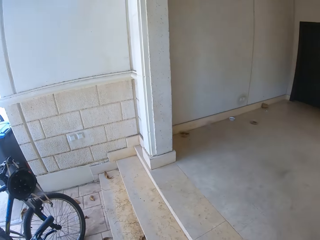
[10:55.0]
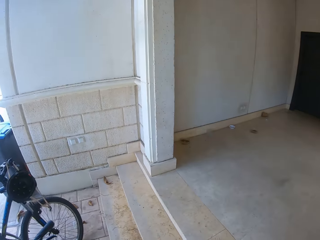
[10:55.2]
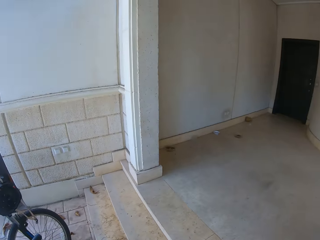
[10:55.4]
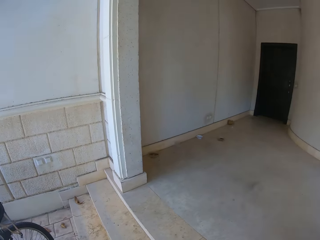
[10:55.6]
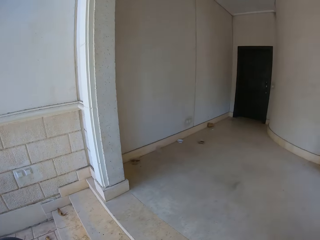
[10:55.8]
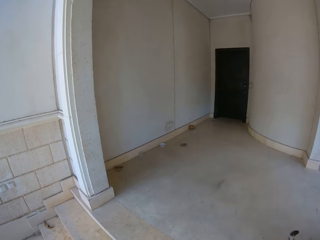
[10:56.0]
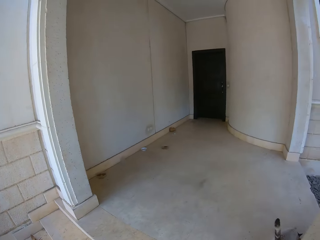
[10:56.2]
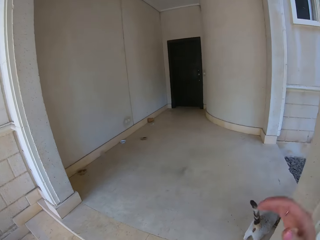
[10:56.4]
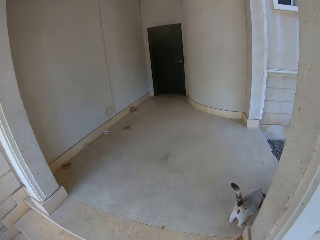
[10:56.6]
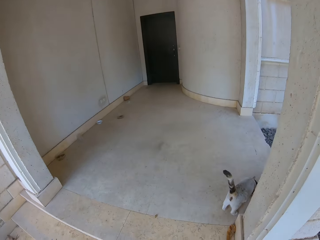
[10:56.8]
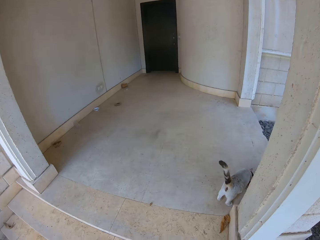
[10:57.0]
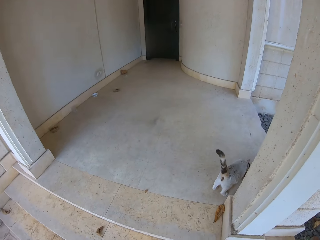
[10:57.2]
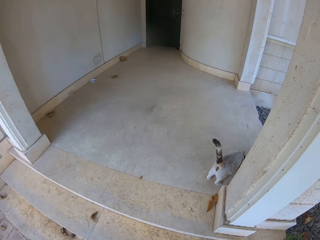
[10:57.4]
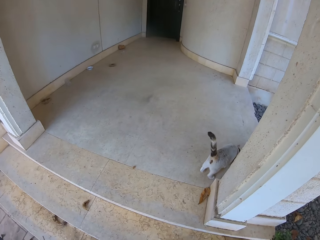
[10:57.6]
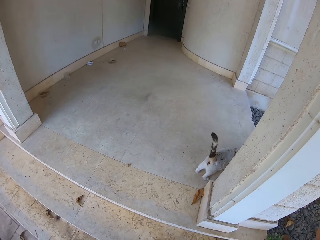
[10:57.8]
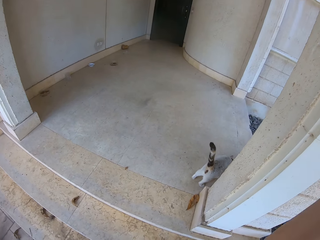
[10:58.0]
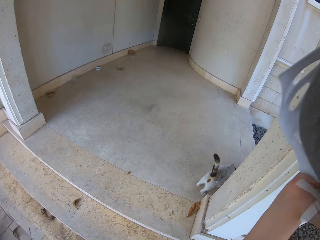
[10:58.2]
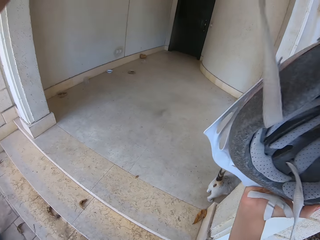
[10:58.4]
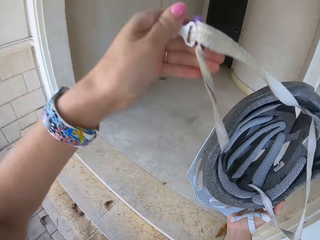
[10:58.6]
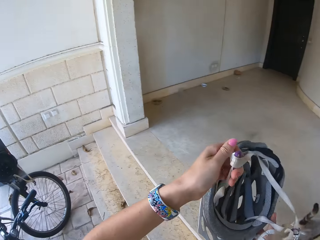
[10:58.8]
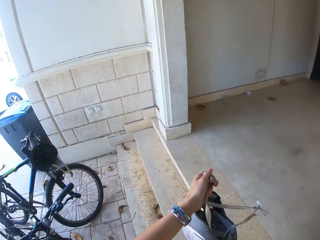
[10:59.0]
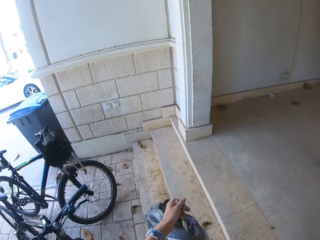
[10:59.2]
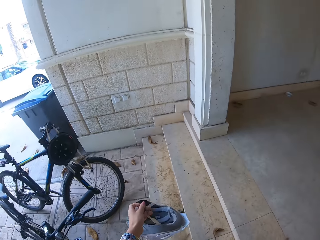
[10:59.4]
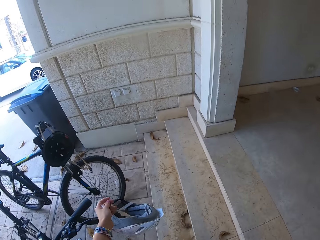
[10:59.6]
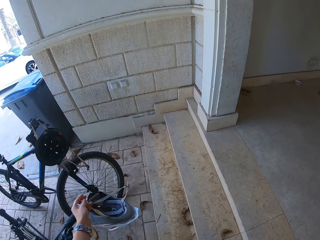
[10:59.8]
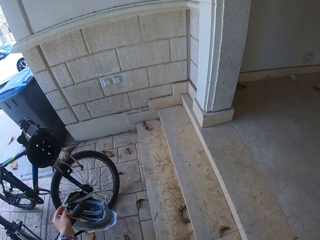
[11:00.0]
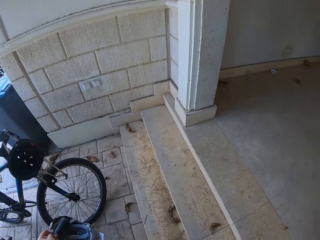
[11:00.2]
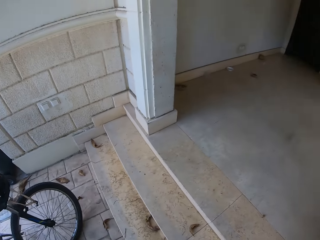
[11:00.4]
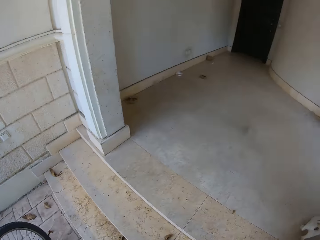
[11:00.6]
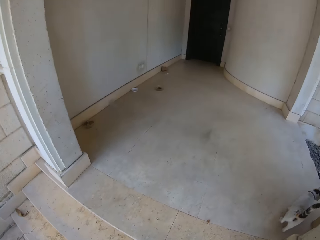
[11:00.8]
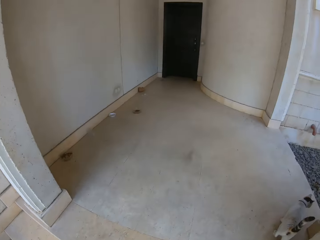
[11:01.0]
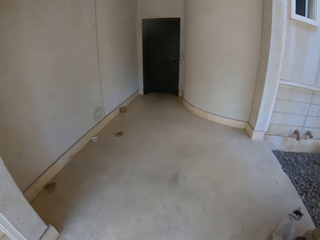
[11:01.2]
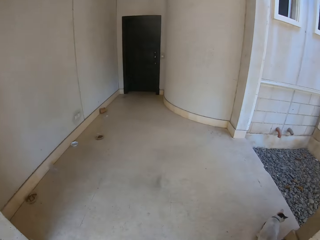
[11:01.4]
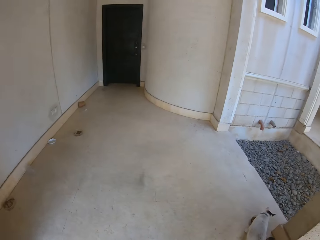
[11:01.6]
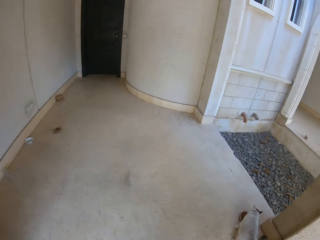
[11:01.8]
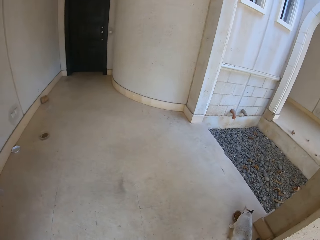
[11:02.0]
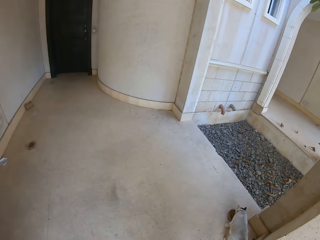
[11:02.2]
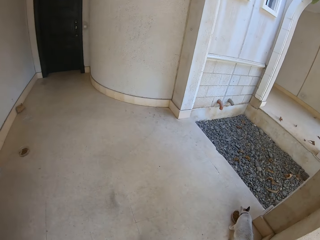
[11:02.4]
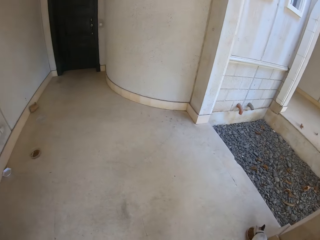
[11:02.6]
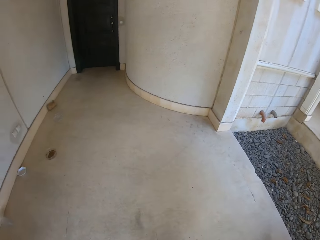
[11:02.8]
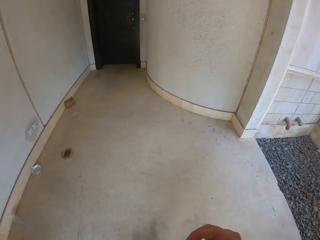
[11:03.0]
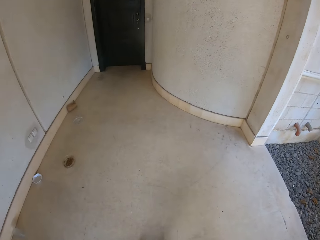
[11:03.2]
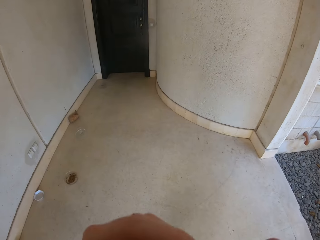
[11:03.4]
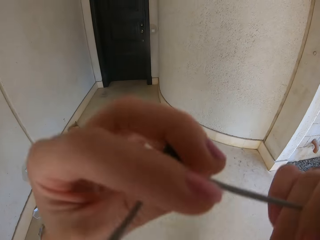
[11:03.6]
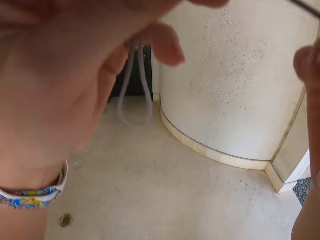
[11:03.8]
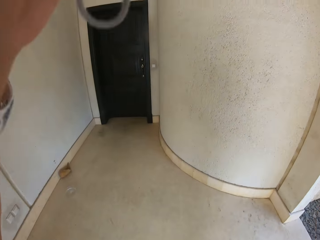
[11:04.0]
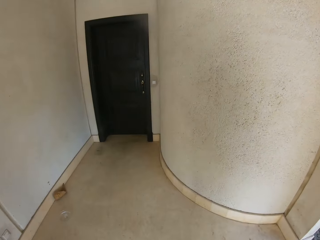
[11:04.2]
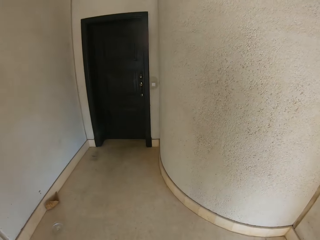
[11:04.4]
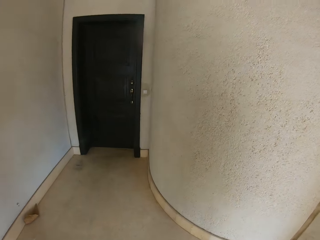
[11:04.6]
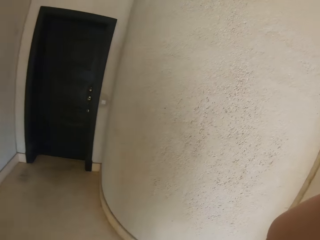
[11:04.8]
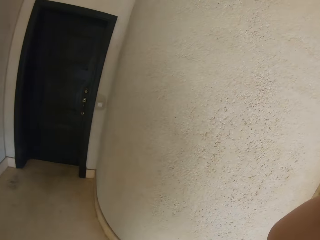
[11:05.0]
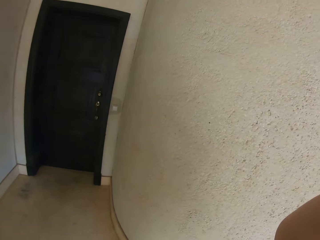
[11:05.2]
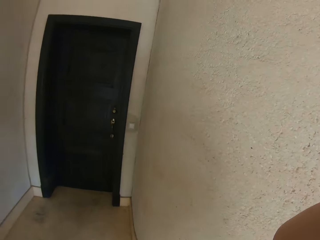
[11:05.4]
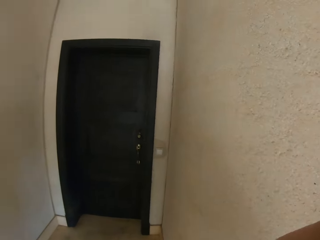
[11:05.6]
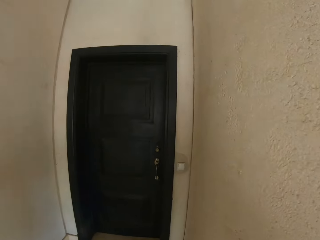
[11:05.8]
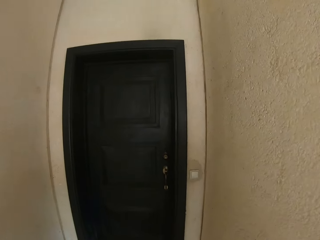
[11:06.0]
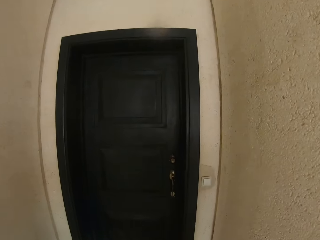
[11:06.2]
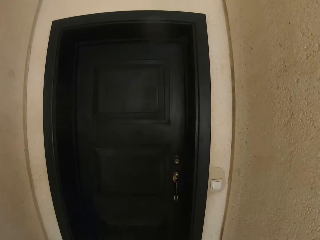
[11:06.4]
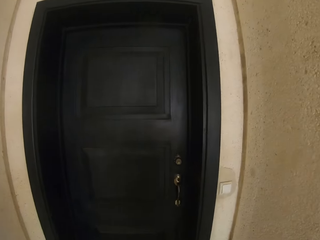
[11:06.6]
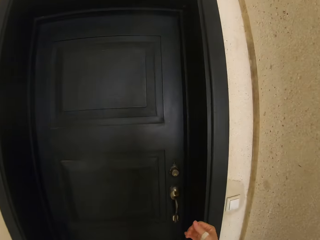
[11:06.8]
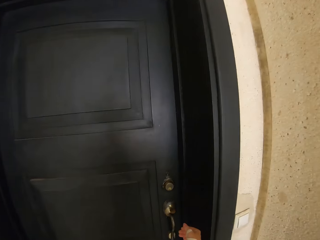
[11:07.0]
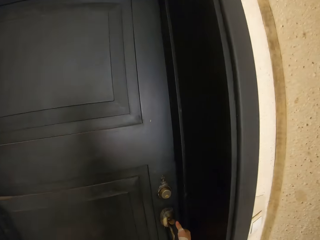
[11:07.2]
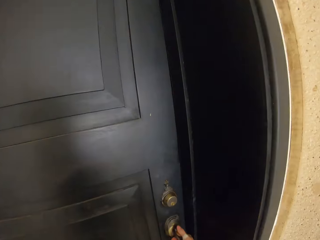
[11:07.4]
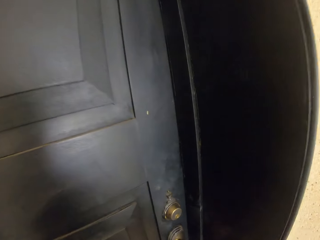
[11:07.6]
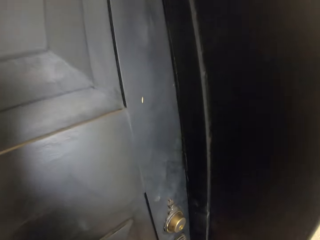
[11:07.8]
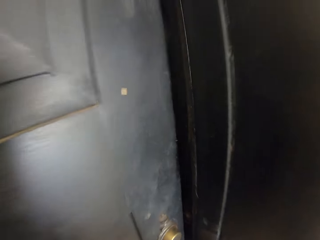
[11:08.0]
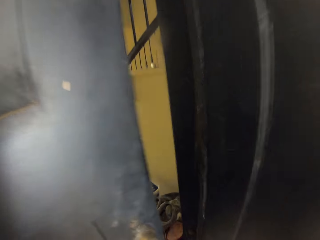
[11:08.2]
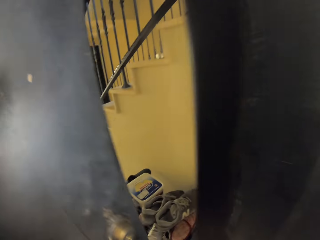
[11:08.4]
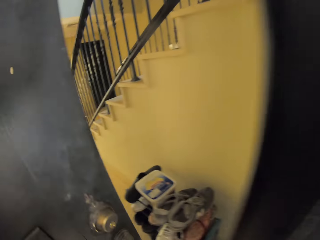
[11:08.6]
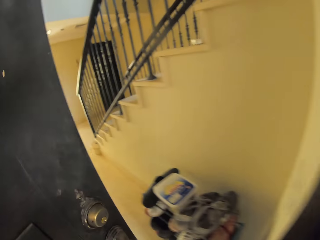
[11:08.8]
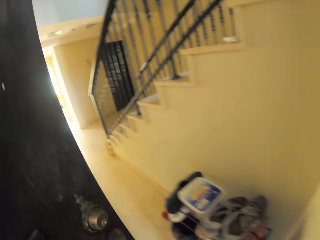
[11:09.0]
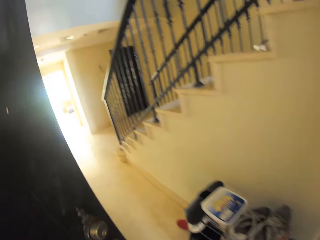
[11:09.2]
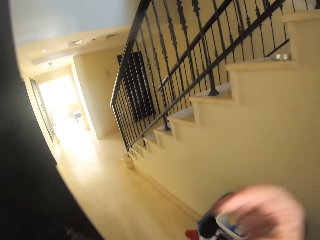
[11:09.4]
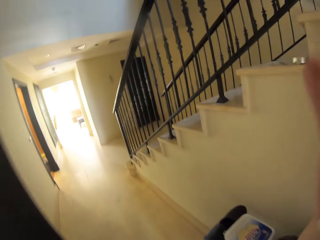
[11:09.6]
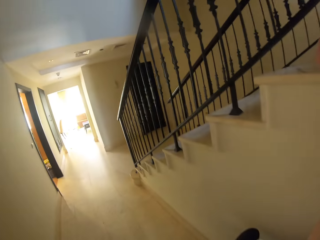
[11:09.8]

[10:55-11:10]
The camera wearer looks around. They remove a helmet. They hold the helmet. They move the helmet. They hang the helmet on the bicycle handle. They move around. They hold a rope up. They walk around. They open the door. They walk in a room.
